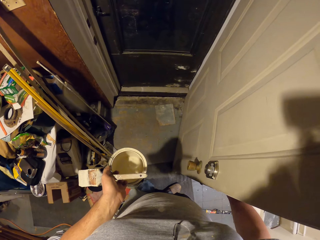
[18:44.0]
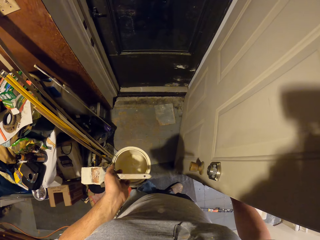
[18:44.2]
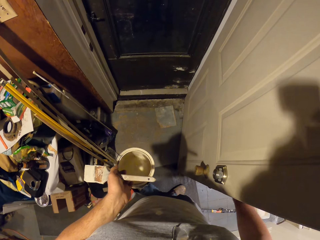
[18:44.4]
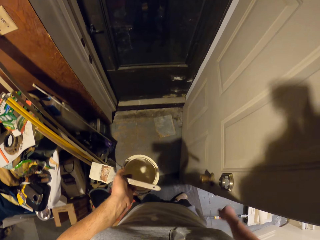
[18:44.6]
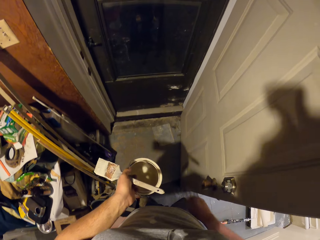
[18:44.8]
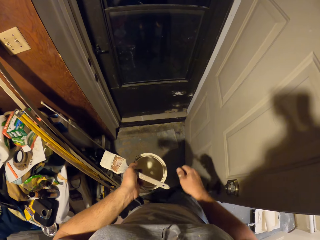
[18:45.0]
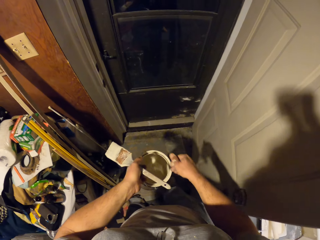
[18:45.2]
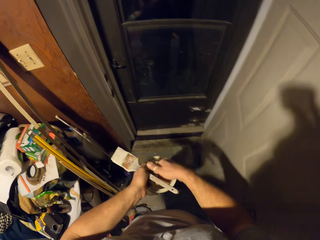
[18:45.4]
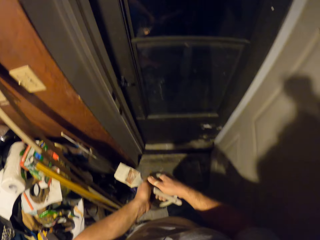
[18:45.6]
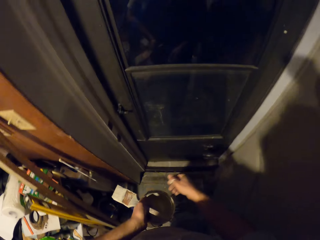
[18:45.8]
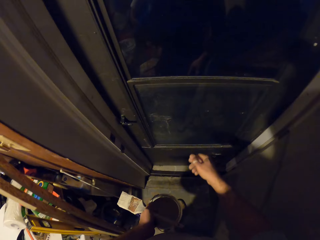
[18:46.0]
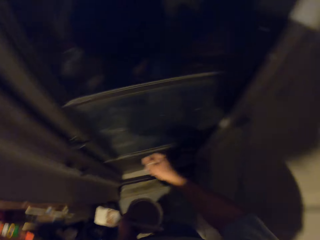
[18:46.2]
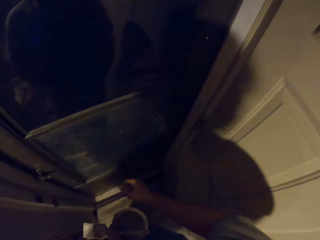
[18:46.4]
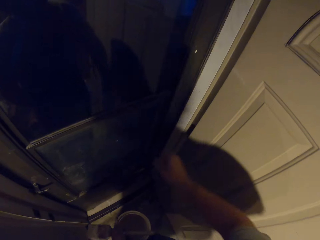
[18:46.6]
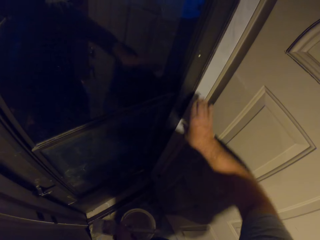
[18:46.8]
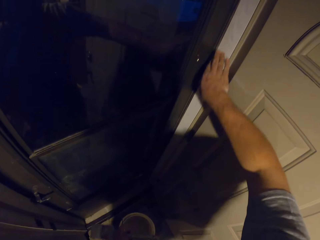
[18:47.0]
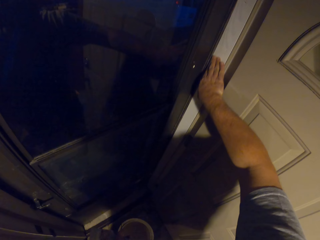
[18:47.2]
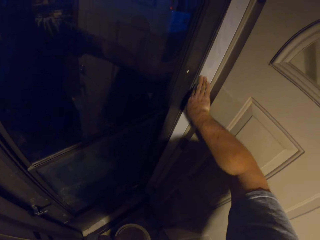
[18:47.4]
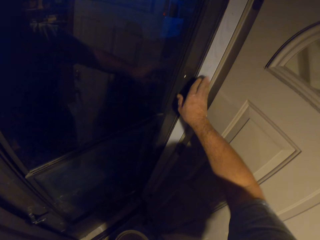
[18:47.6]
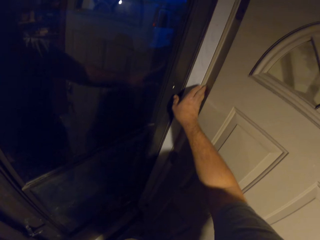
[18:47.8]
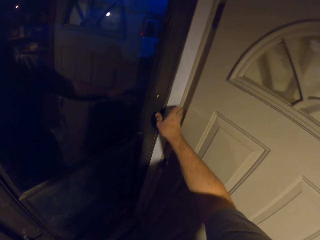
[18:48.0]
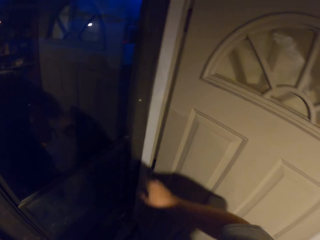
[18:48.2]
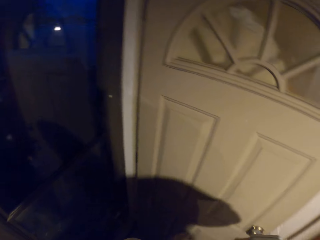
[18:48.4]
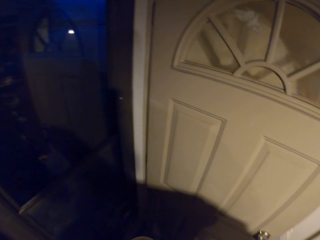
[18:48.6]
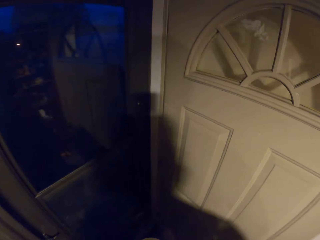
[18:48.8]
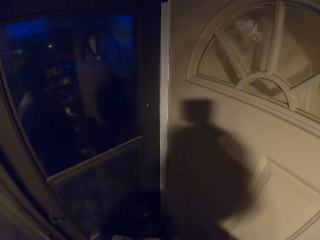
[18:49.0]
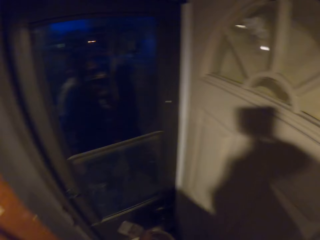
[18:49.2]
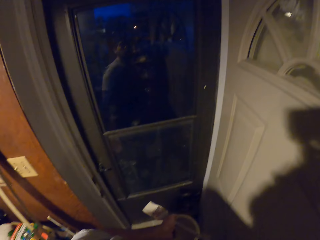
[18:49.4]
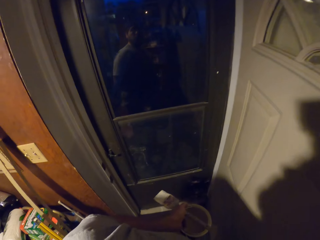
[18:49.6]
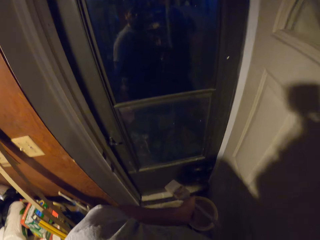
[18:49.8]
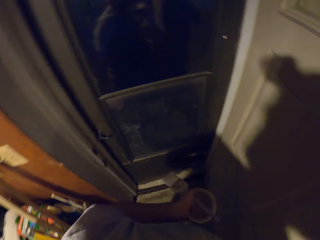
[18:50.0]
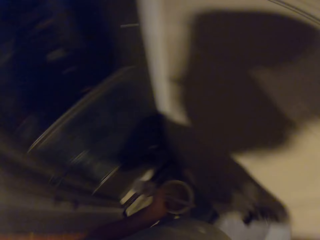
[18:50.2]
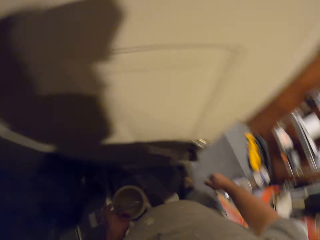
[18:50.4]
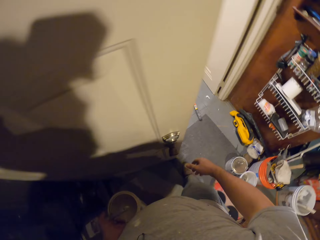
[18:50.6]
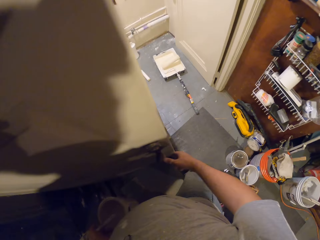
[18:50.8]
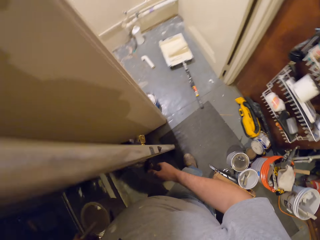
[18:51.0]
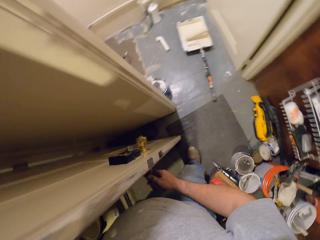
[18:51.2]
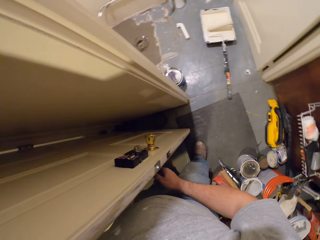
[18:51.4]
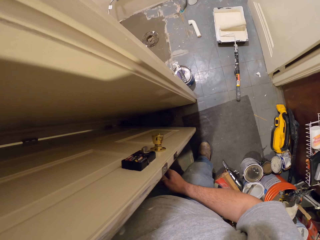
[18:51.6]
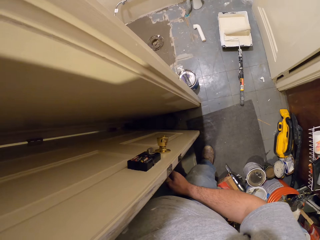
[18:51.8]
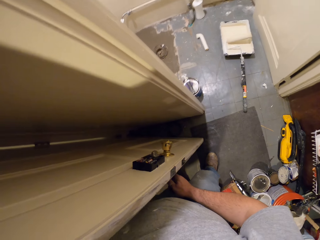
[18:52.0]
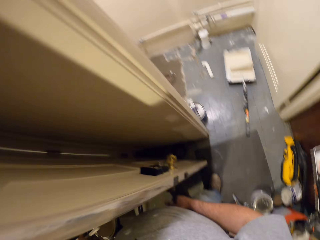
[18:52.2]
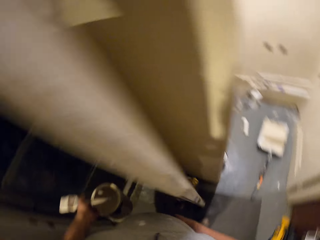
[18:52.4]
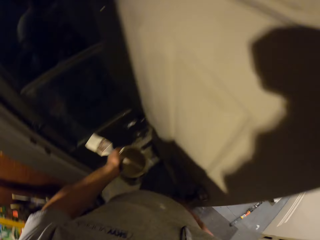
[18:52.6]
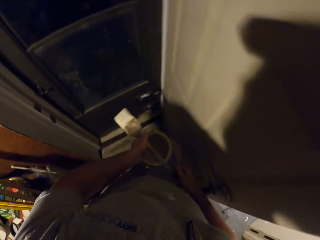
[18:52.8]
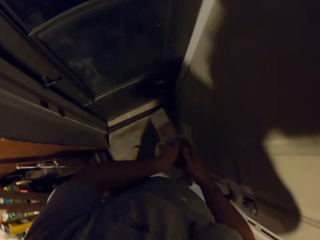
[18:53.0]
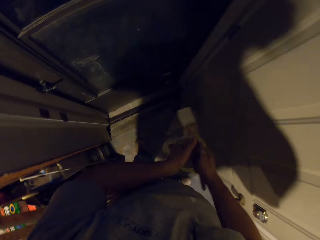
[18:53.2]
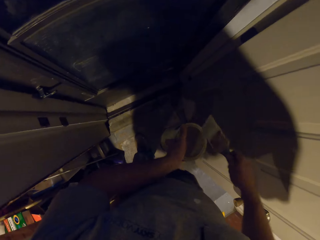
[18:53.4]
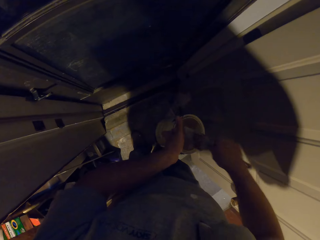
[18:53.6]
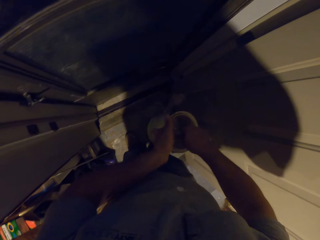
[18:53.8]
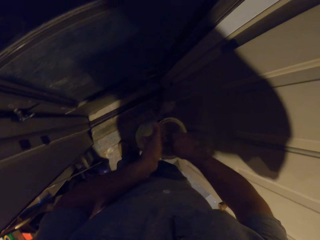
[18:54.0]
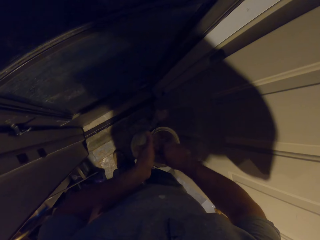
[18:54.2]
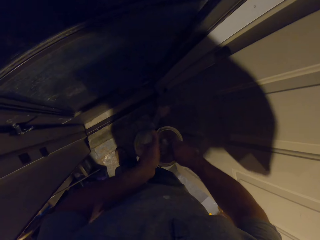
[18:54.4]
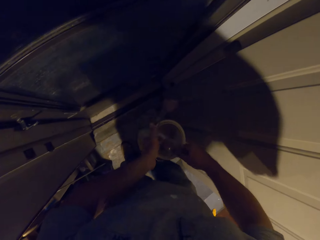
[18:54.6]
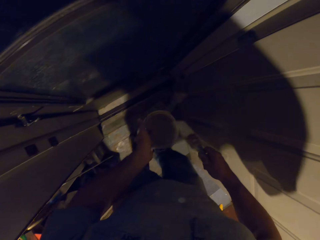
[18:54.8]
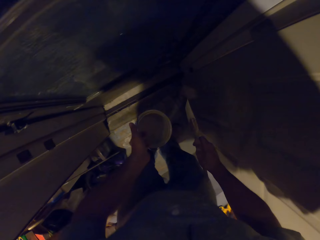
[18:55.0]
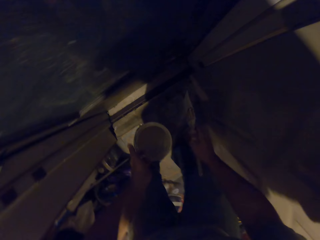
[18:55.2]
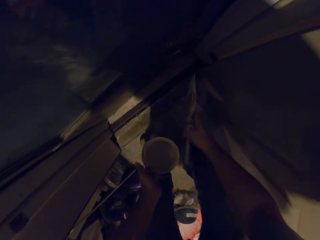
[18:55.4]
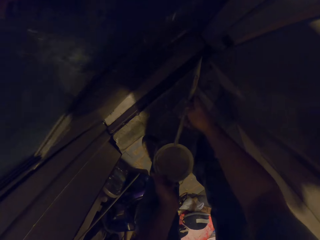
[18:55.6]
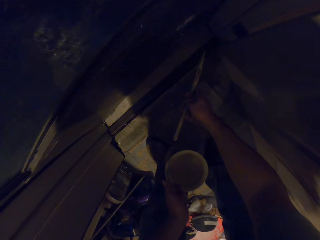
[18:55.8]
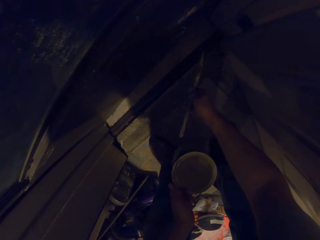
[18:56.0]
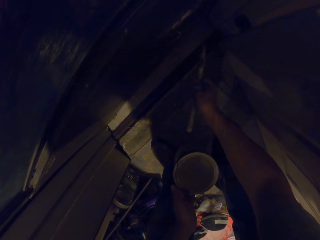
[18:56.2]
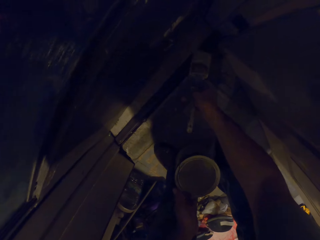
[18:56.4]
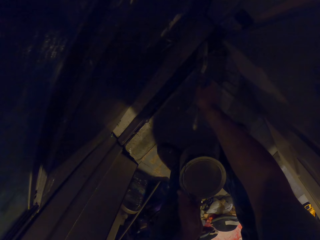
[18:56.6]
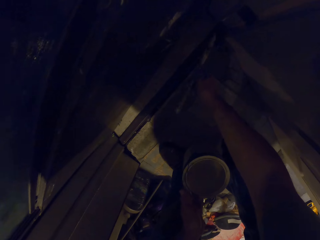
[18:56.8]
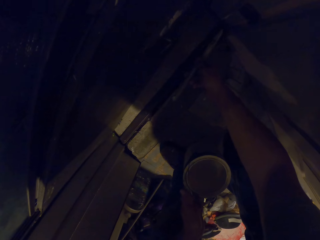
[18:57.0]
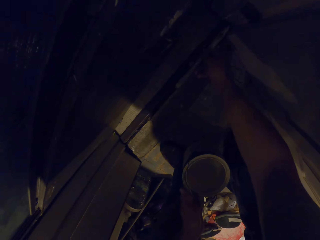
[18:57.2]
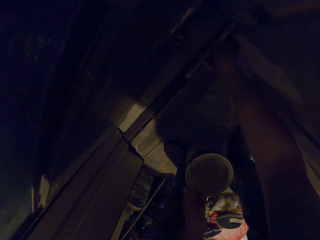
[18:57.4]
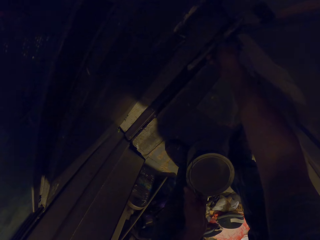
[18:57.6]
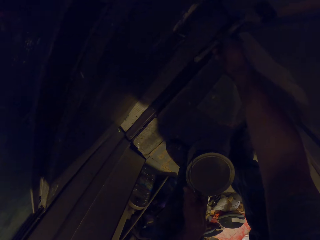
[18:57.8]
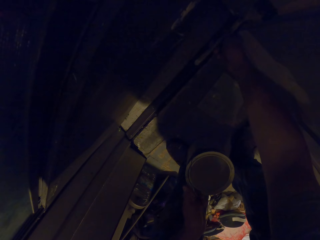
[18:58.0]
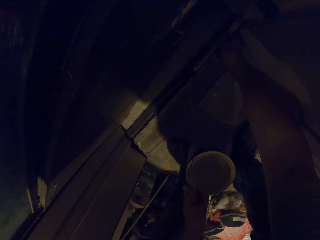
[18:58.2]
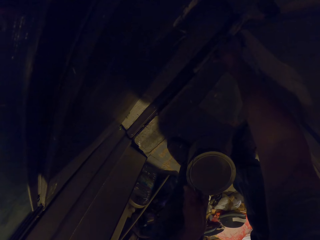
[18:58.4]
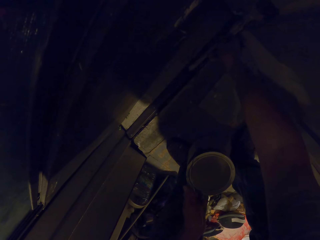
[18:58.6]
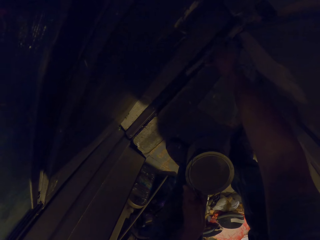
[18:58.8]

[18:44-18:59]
The camera wearer holds the tin and the brush with both hands. He removes his right hand. He feels the wall with his hand. He touches the door handle. He dips the paint brush into the paint can. He paints the wall with the paint brush. He paints the floor with the paint brush.

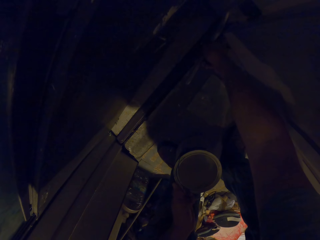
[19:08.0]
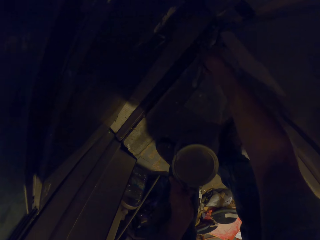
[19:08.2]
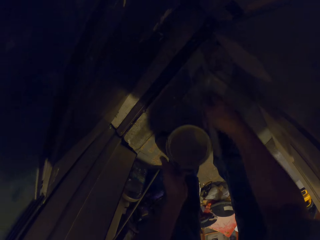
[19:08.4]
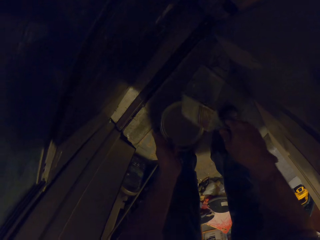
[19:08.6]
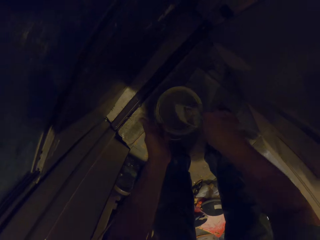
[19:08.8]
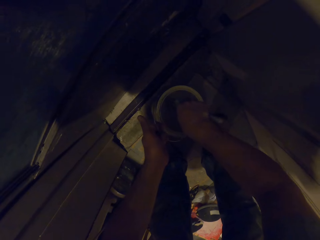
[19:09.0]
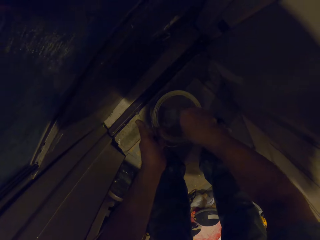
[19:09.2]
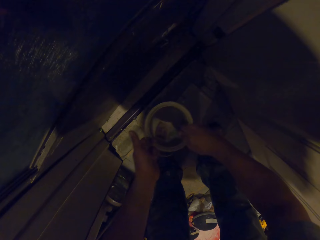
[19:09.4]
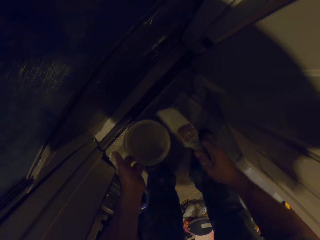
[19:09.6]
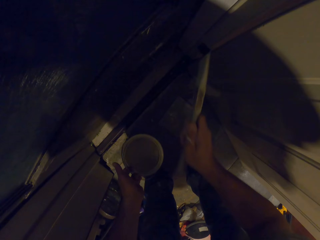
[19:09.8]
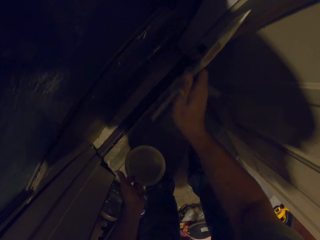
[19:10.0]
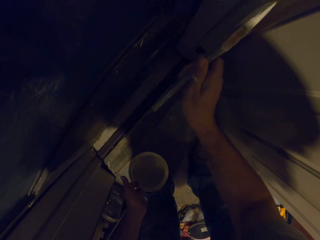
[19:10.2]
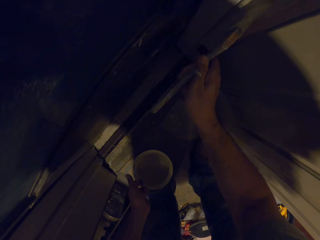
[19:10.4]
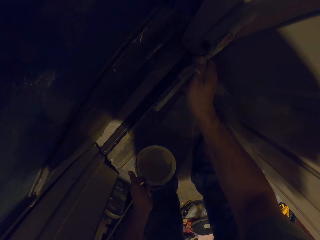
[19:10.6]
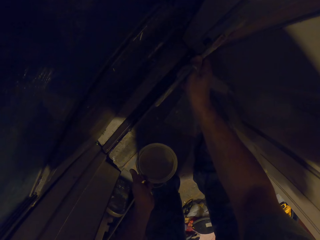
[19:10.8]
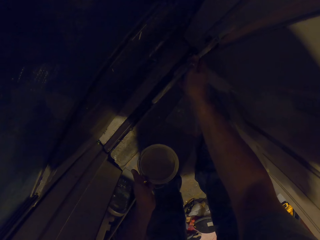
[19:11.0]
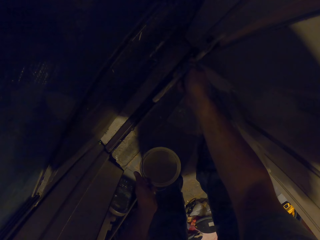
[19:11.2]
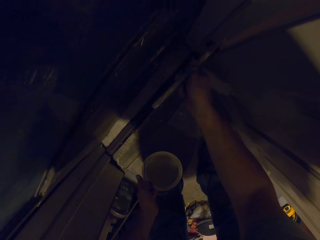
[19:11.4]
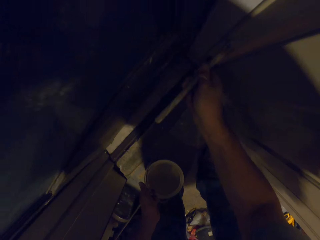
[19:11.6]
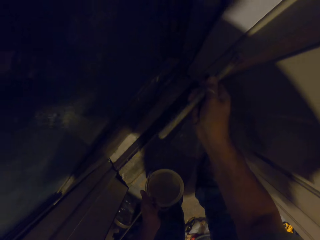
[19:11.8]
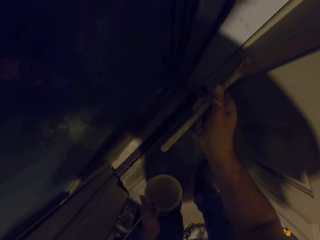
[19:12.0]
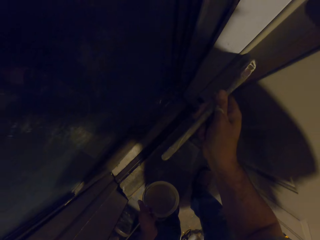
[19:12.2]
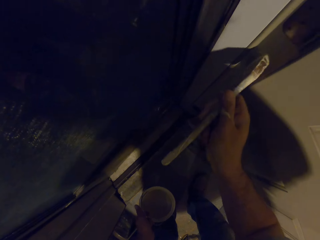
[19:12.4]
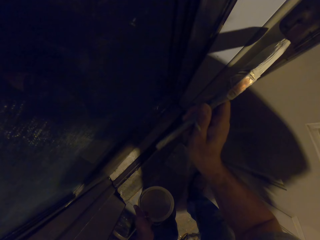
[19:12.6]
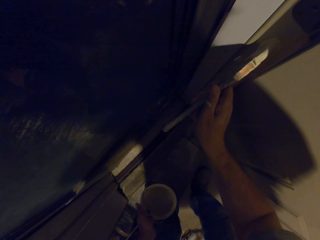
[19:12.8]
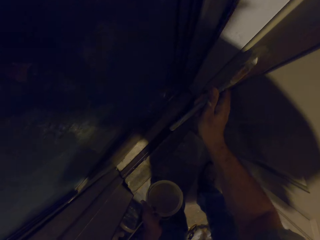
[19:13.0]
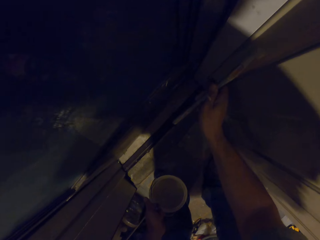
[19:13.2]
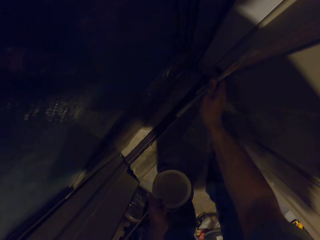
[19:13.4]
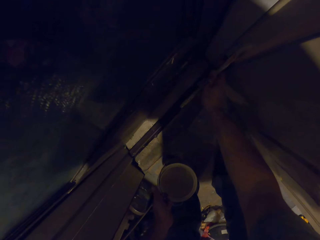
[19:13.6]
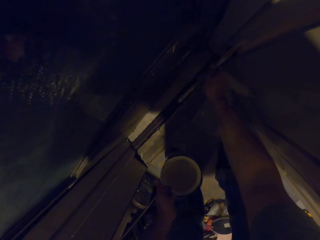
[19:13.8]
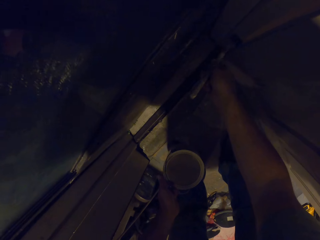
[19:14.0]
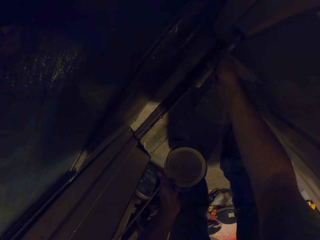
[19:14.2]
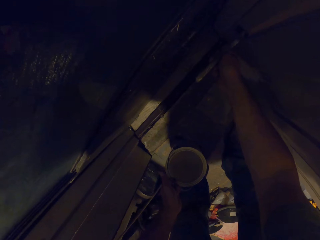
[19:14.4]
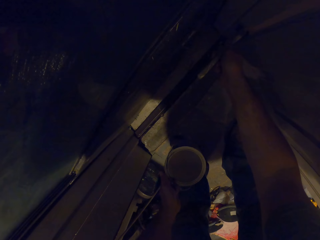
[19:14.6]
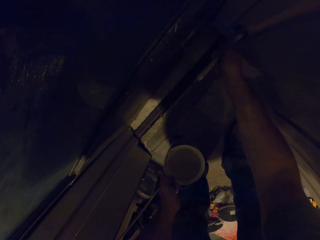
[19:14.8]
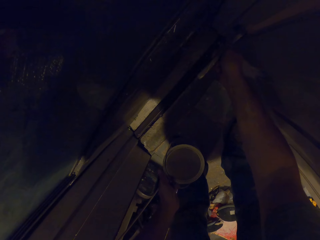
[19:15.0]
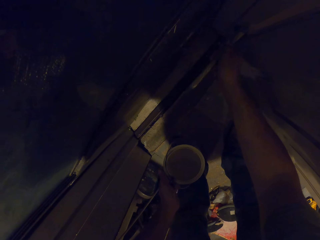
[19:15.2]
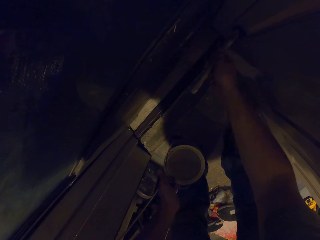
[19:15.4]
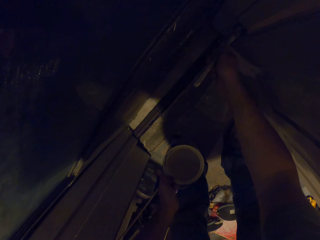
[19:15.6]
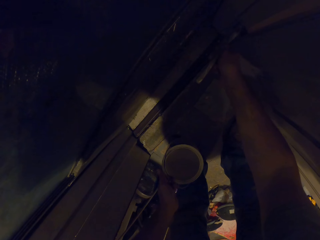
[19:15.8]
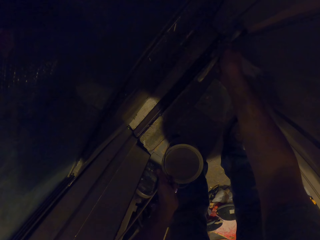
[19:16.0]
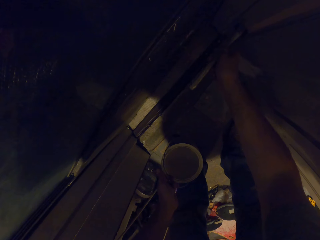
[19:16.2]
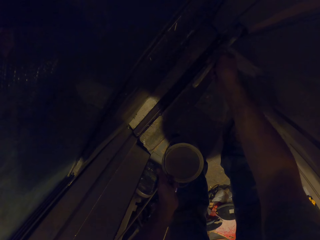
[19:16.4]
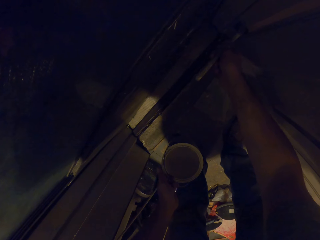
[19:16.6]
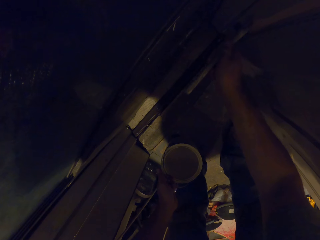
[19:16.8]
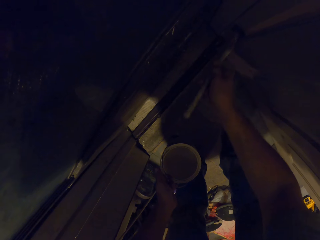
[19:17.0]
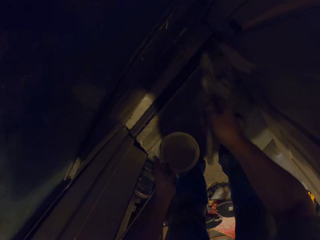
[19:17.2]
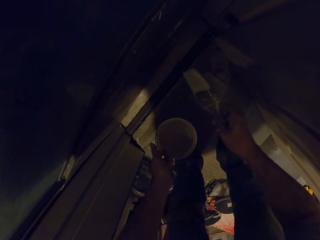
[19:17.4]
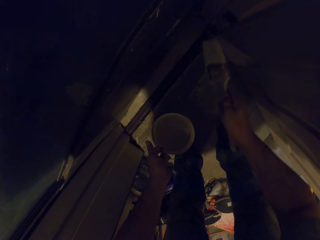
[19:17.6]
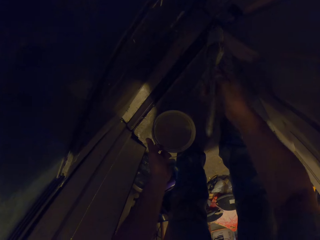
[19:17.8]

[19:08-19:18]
The camera wearer dips the paint brush into the paint can. They paint the wall with the paint brush. They paint the door with the paint brush.
